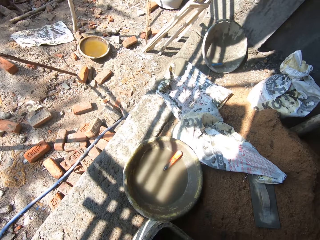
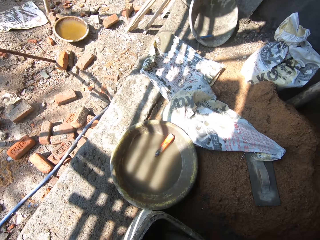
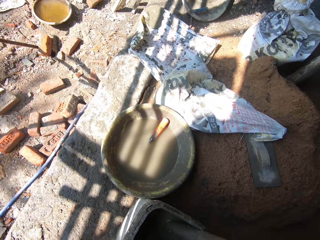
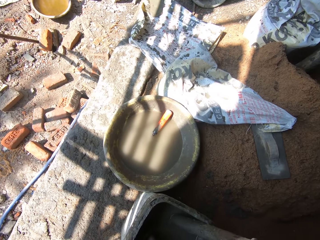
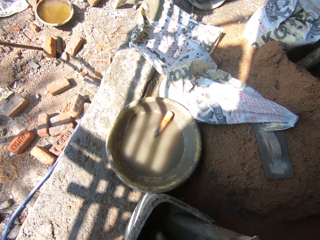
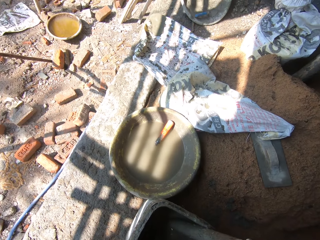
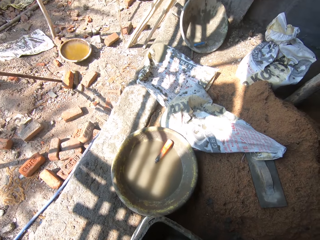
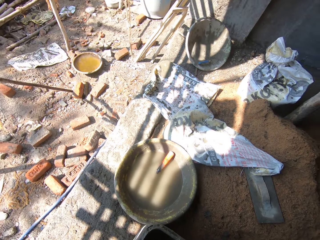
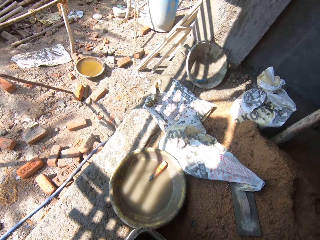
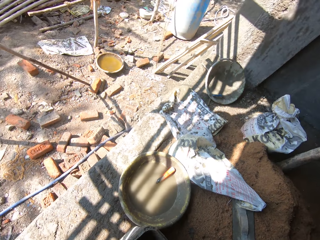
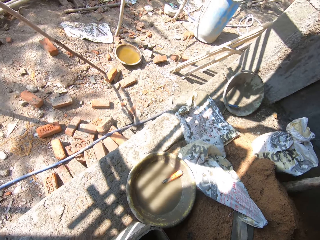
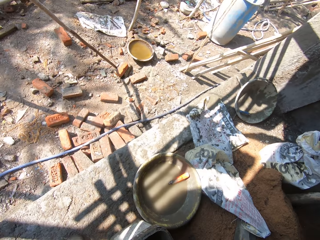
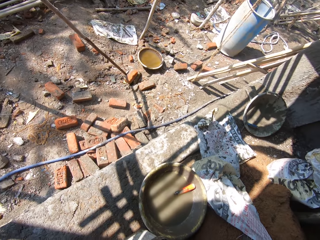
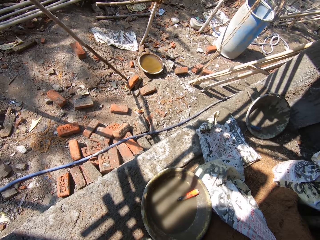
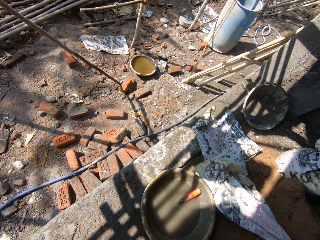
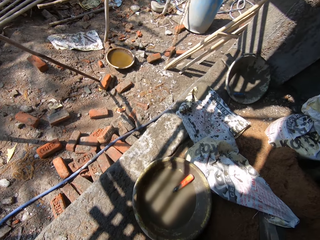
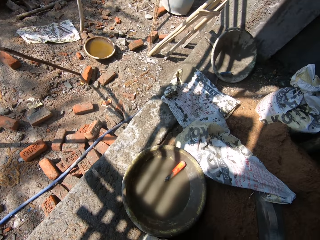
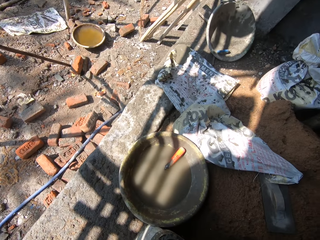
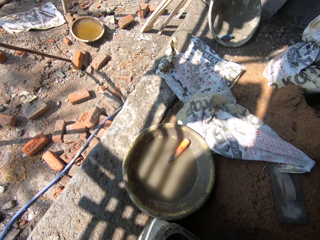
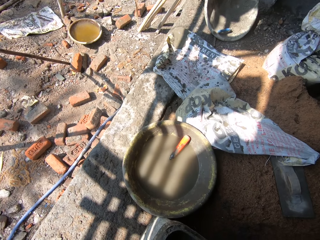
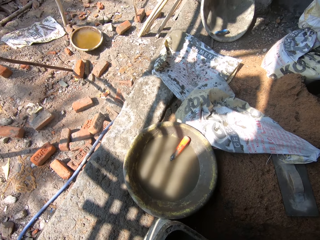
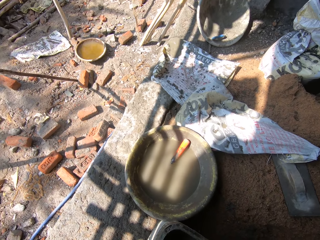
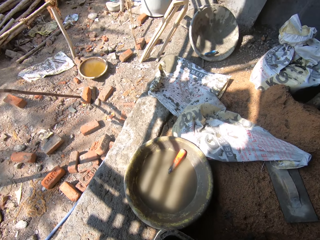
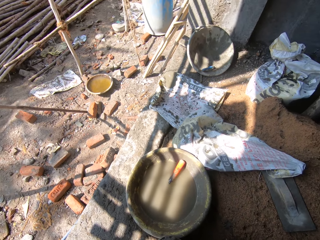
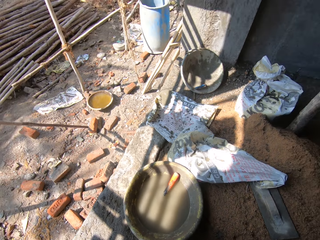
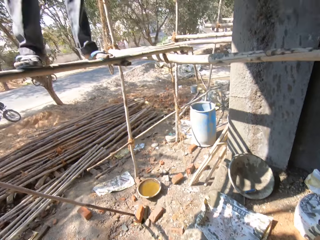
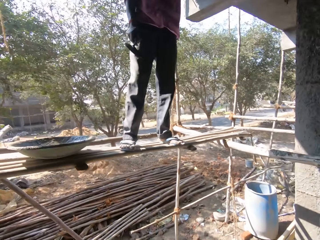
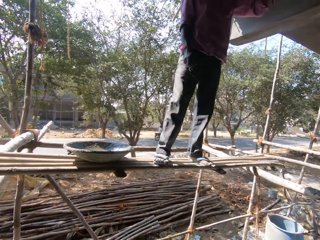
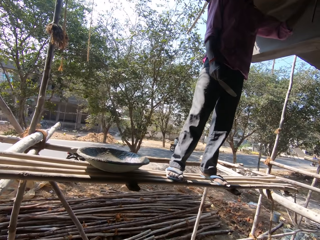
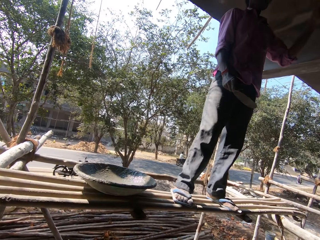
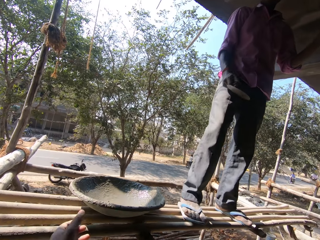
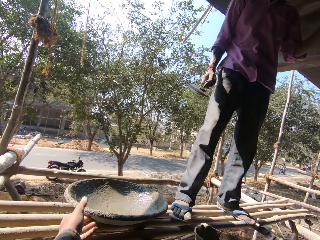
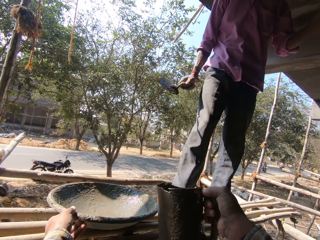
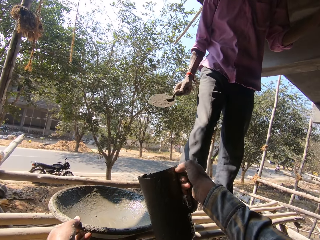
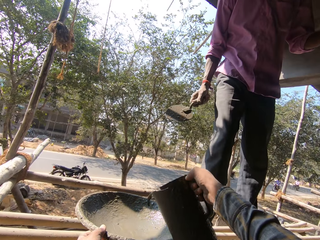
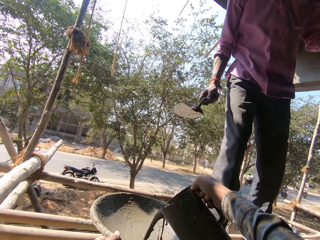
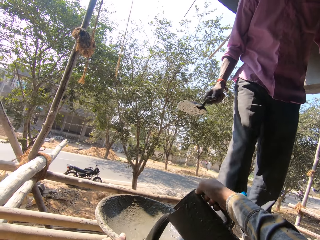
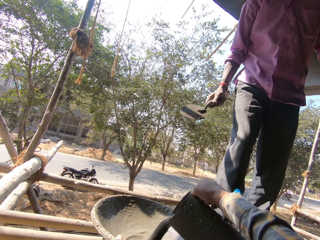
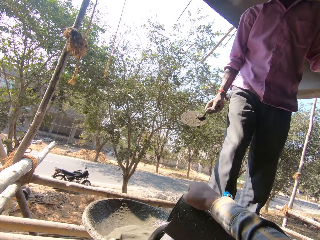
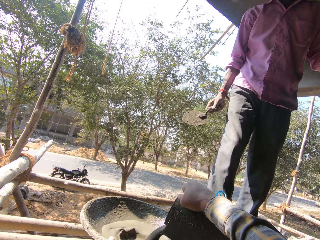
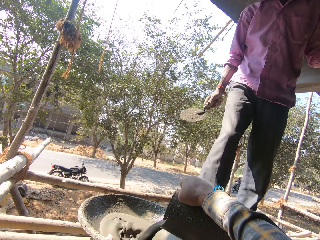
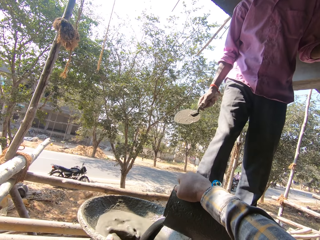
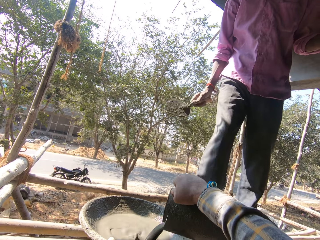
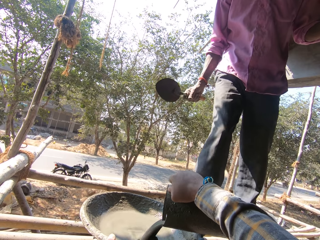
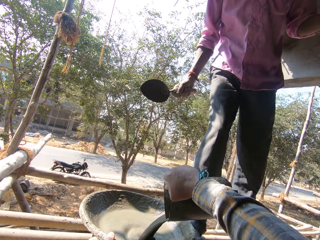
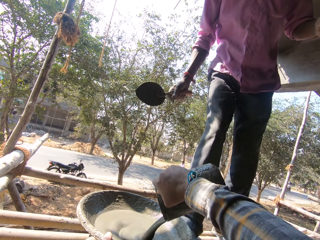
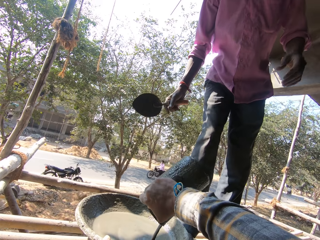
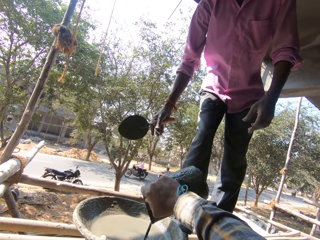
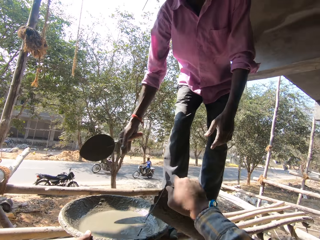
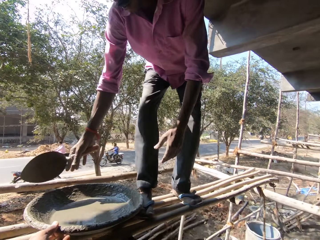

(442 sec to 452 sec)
The camera wearer fetches the mortar with a jug. They pour the mortar on the tray.

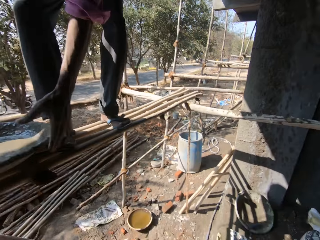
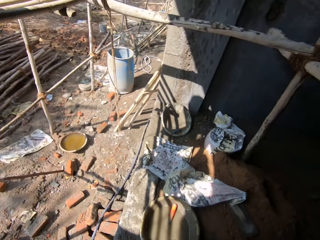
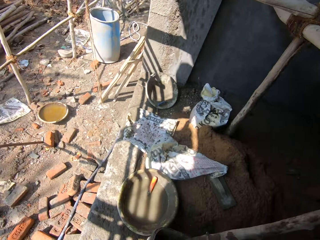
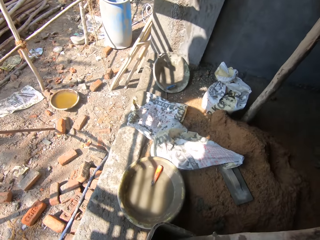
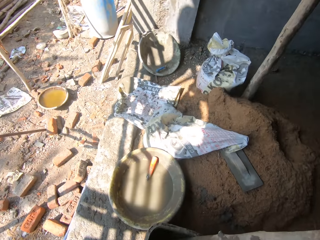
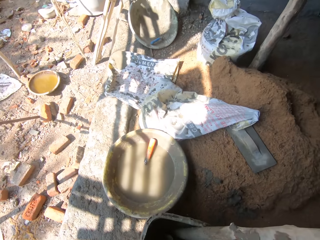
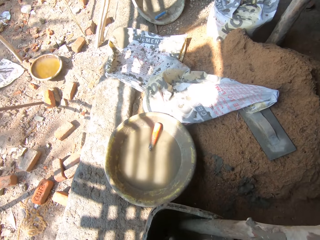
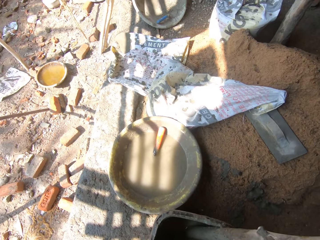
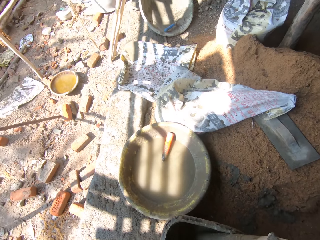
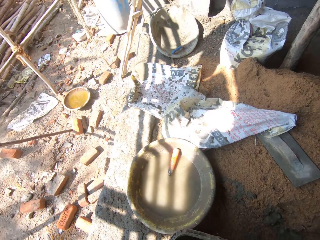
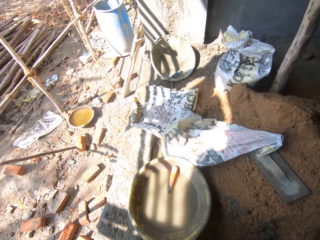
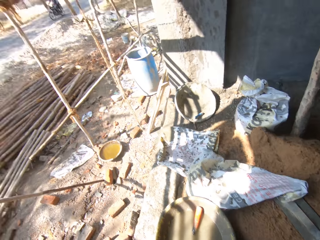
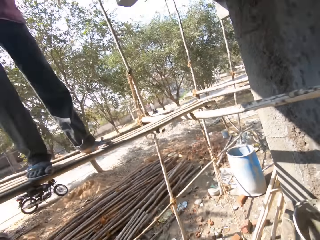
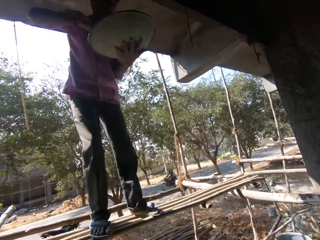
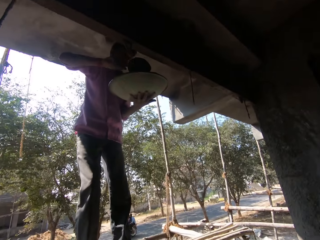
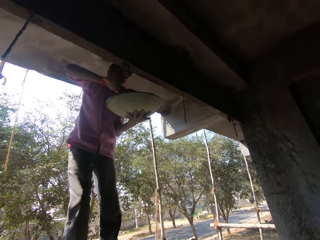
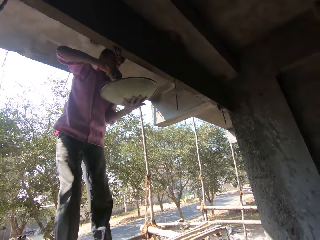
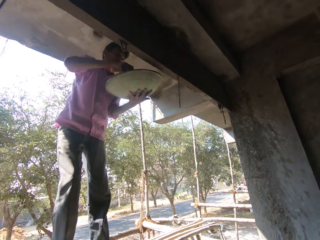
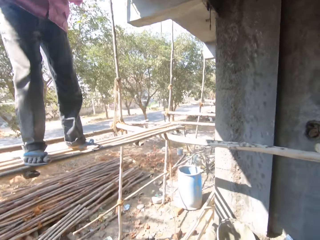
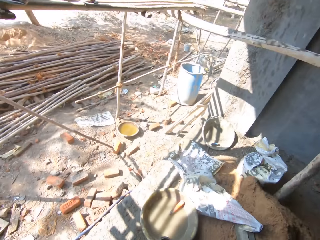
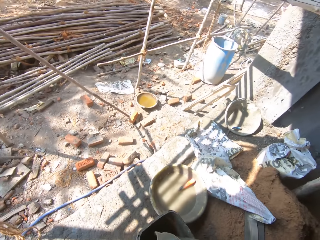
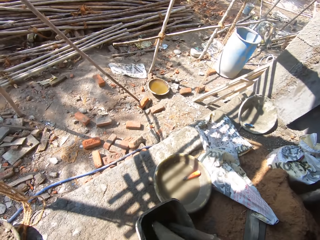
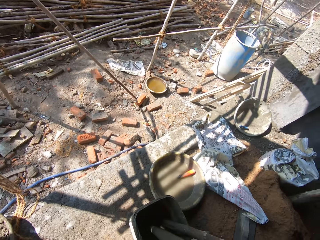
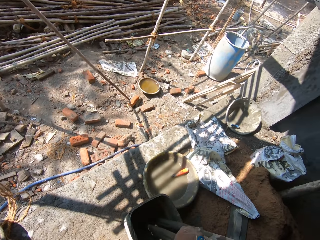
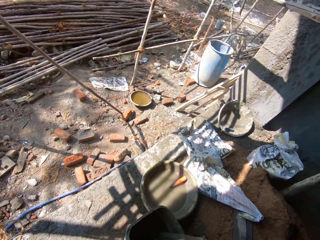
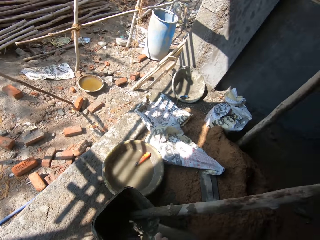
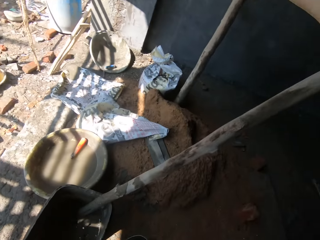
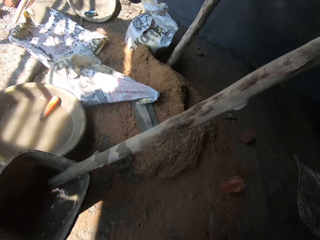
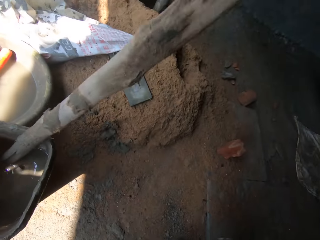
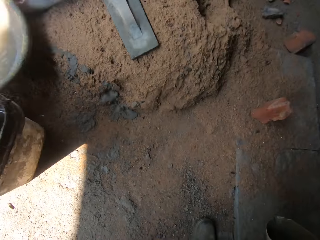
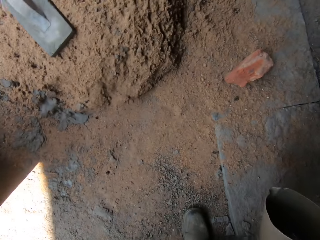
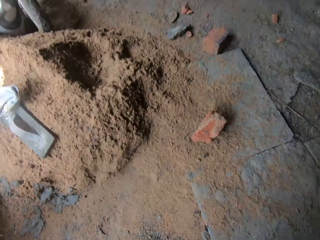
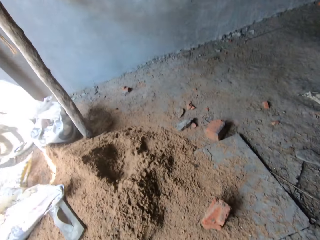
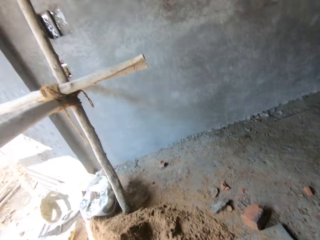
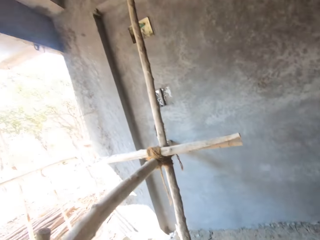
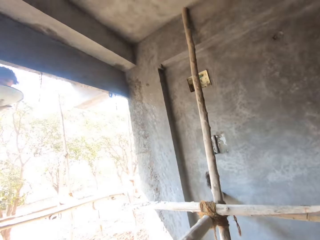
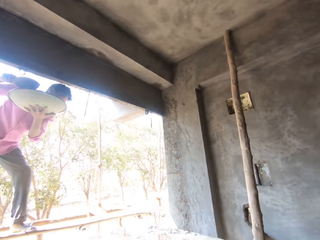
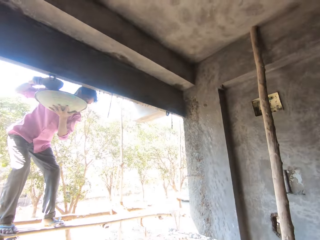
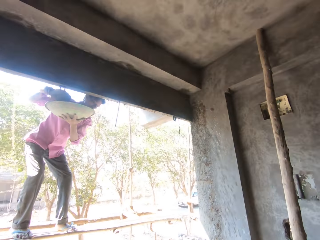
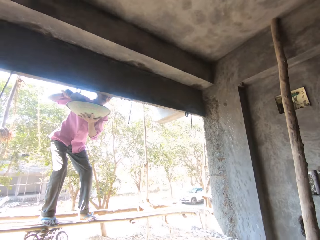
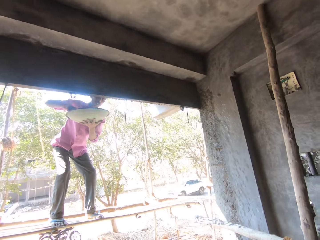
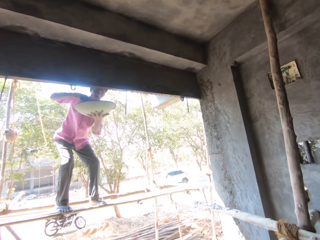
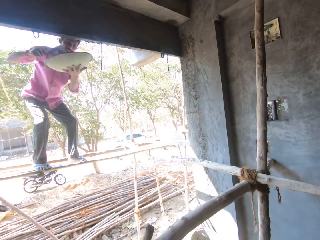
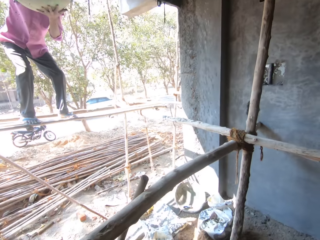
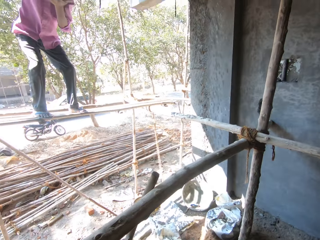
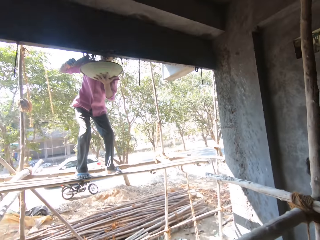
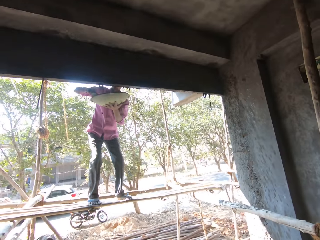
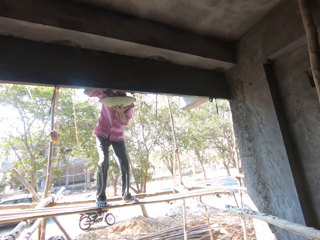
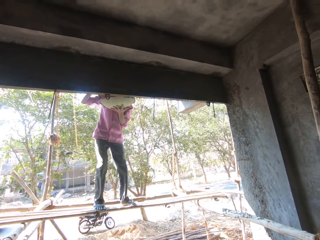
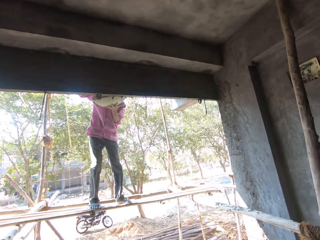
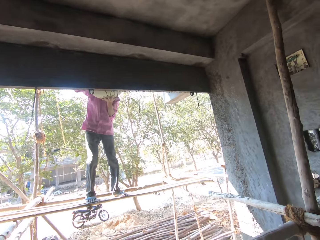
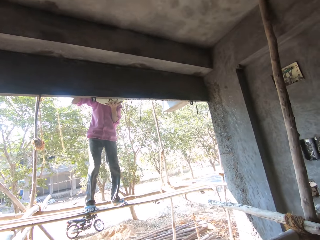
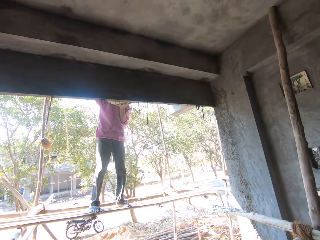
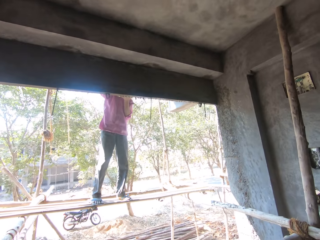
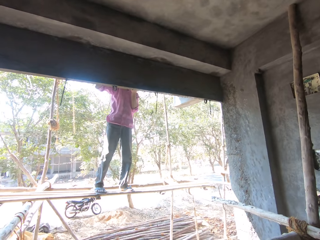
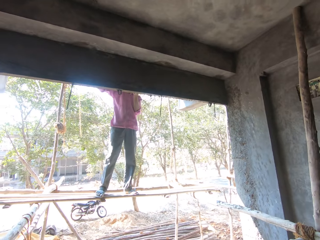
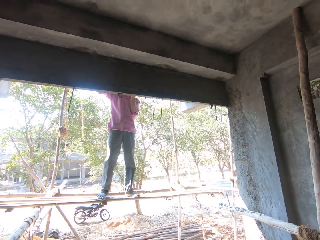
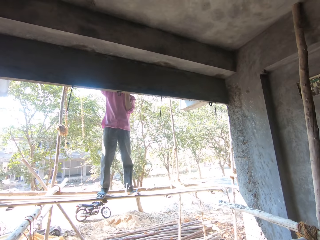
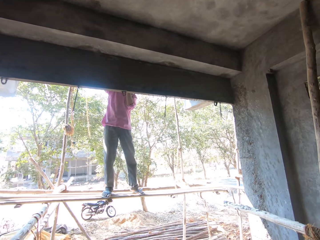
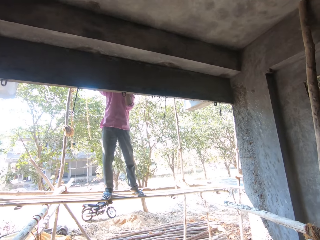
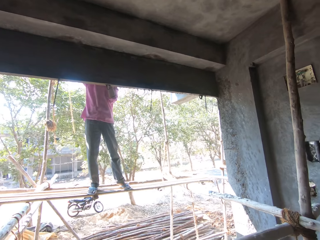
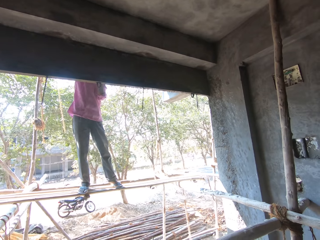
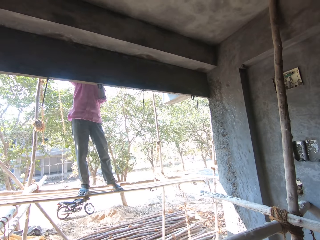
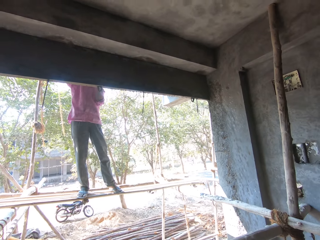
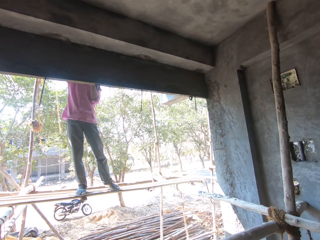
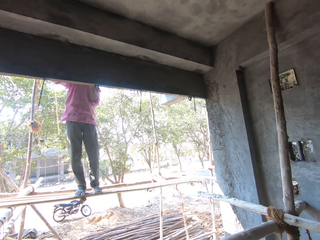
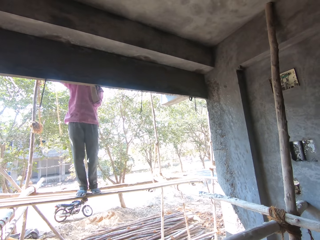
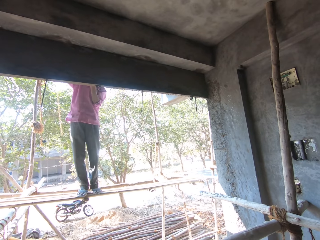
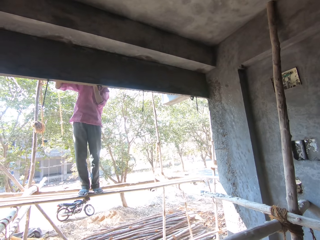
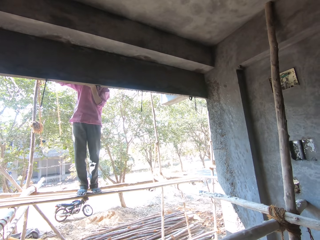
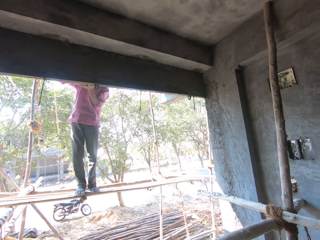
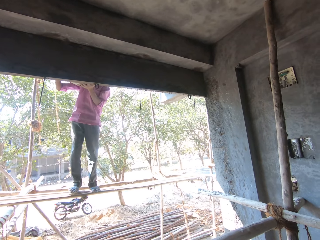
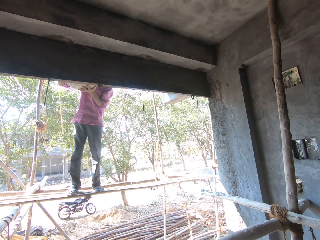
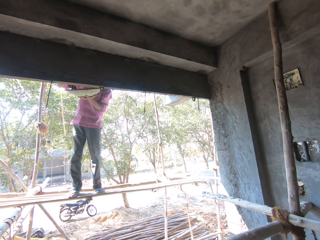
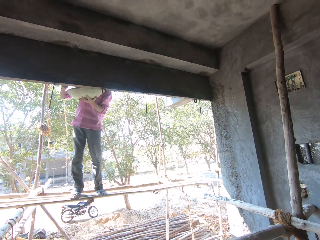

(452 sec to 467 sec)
A man picks up the tray. The camera wearer looks down and fetches the mortar with a jug. They look up. The man plasters the wall. The camera wearer mixes the mortar in the bucket. They look down. The man plasters the wall. The camera wearer looks up.
